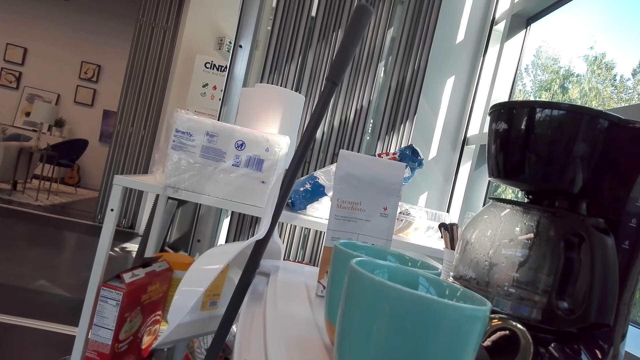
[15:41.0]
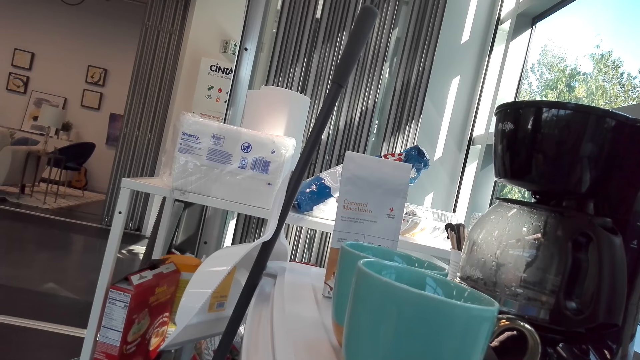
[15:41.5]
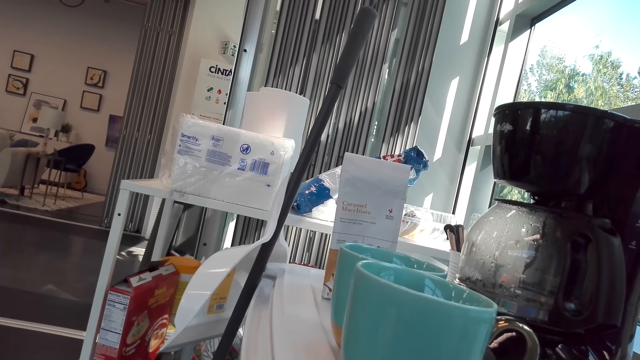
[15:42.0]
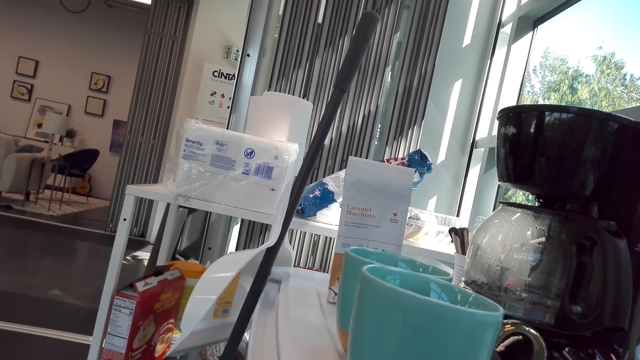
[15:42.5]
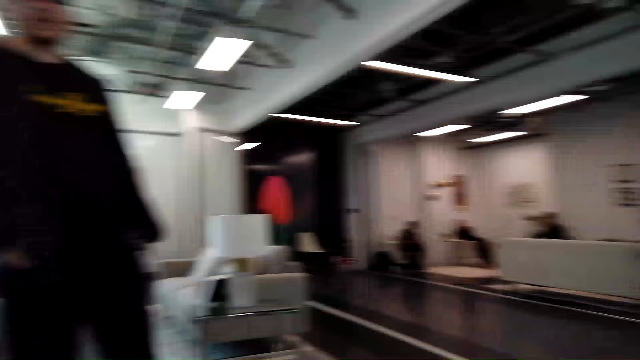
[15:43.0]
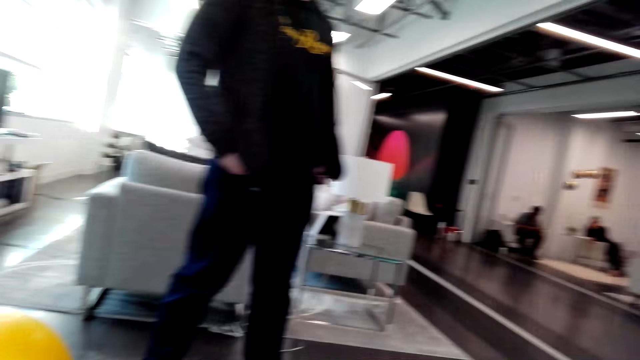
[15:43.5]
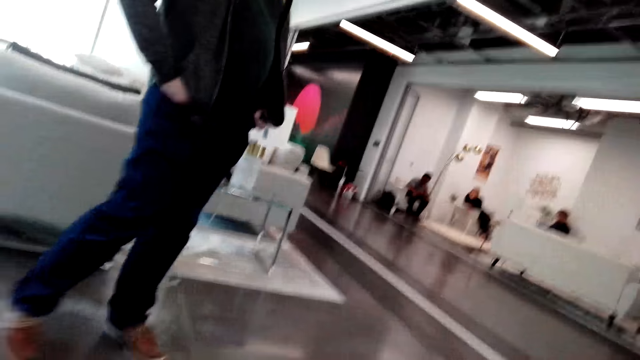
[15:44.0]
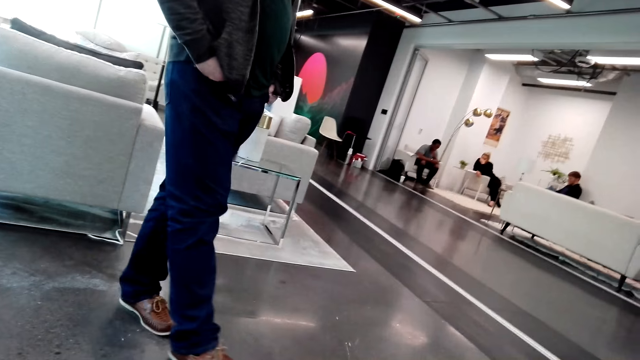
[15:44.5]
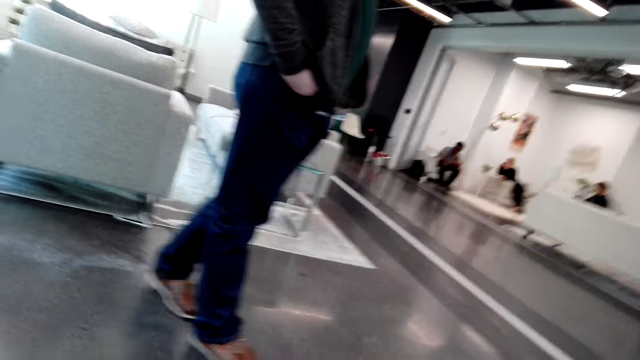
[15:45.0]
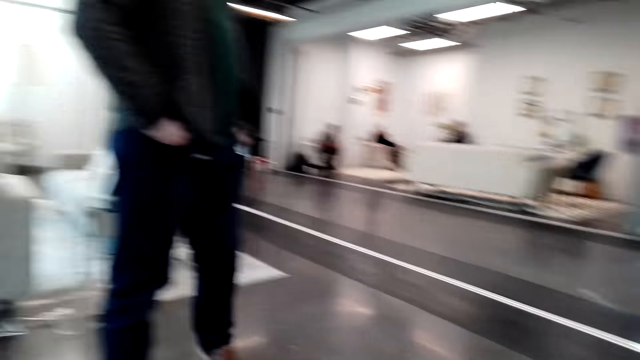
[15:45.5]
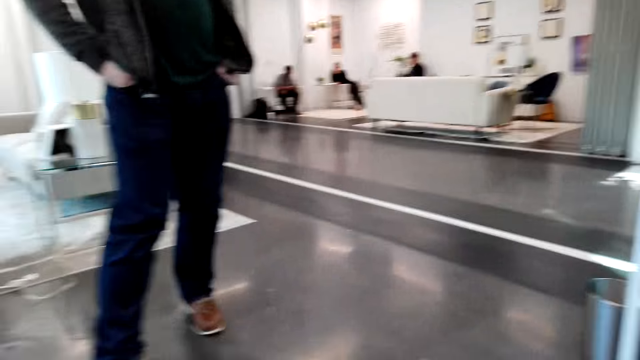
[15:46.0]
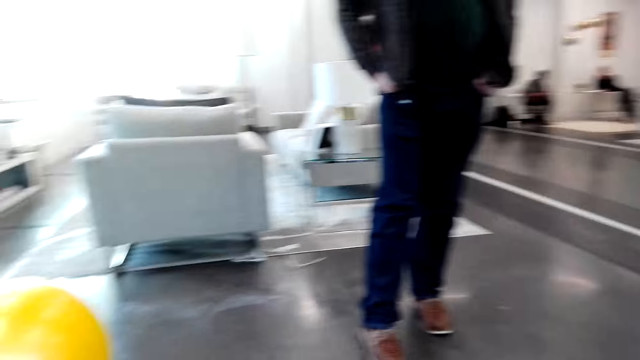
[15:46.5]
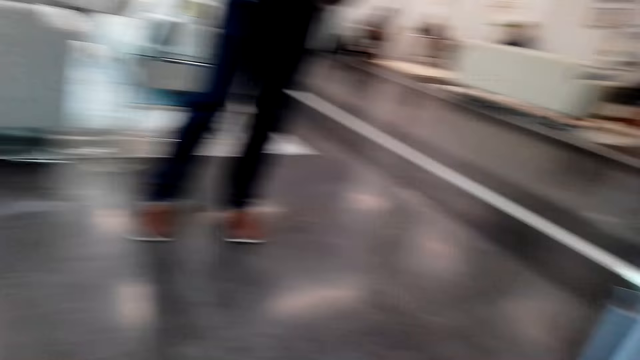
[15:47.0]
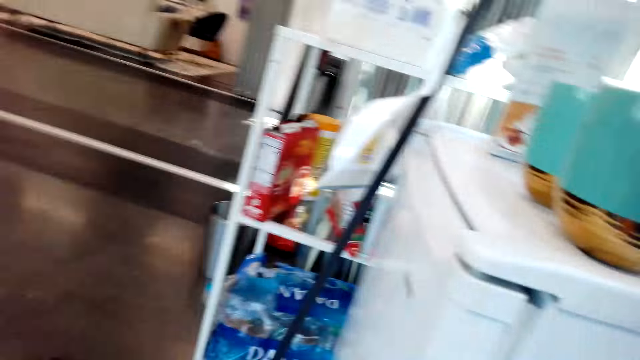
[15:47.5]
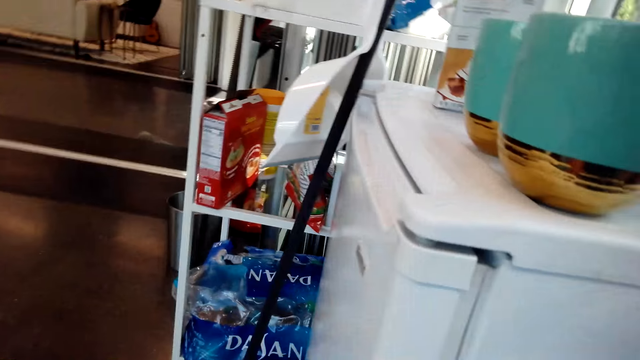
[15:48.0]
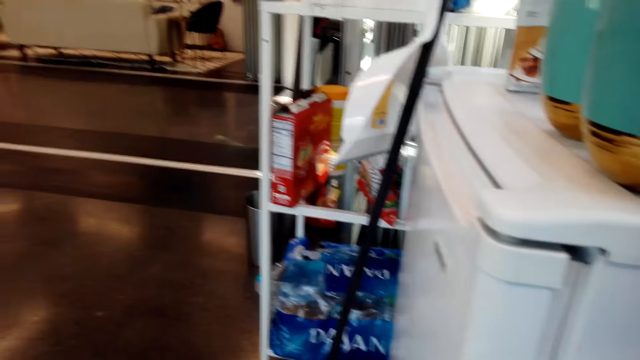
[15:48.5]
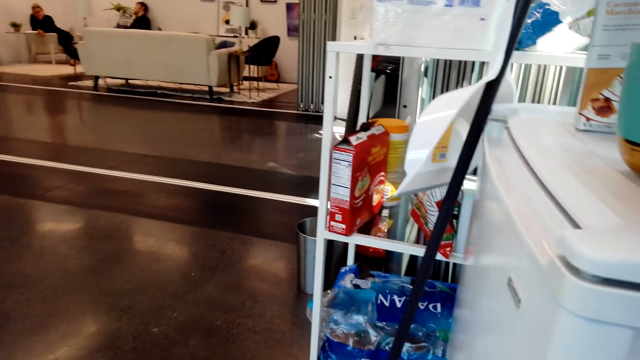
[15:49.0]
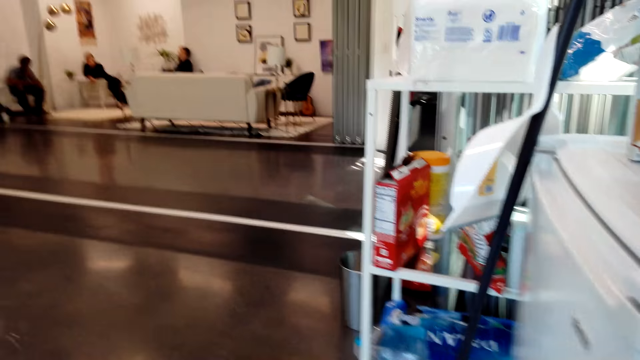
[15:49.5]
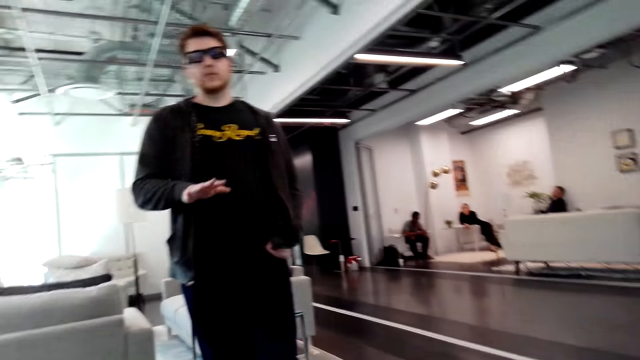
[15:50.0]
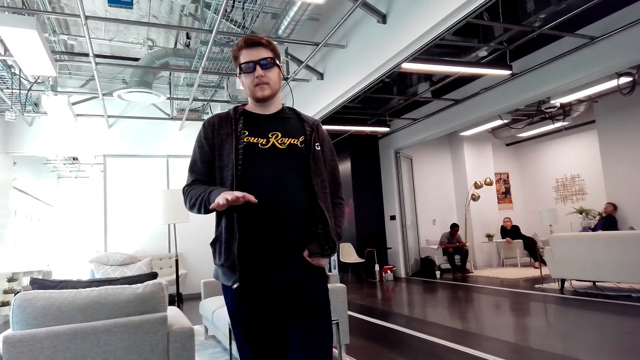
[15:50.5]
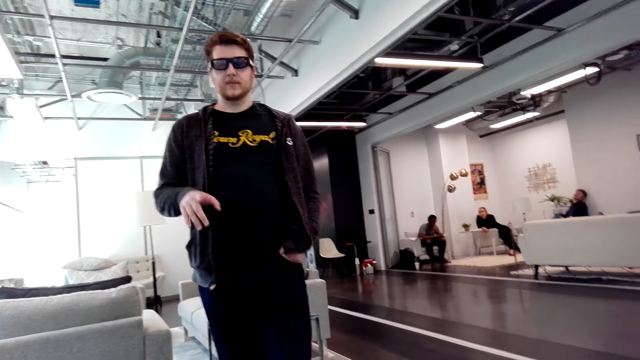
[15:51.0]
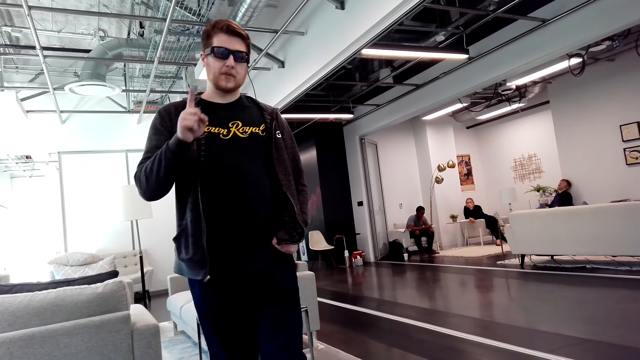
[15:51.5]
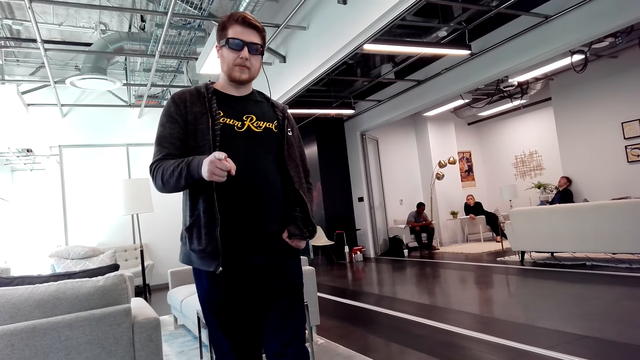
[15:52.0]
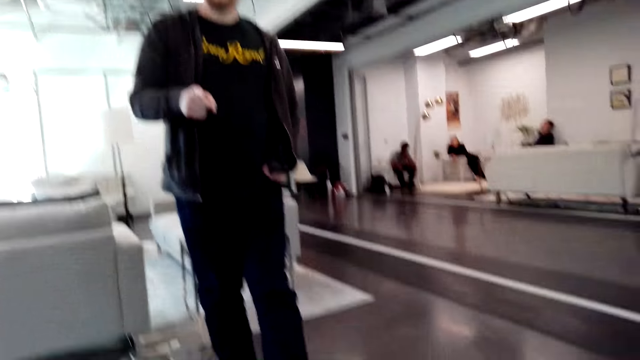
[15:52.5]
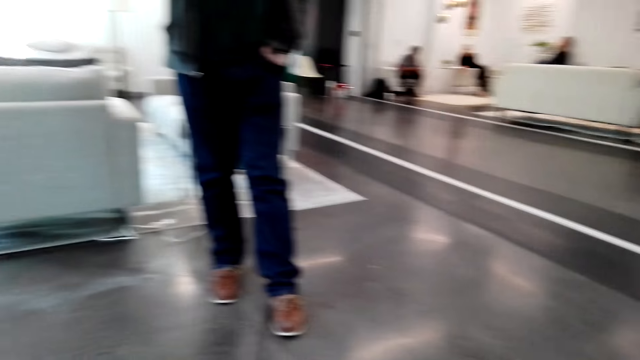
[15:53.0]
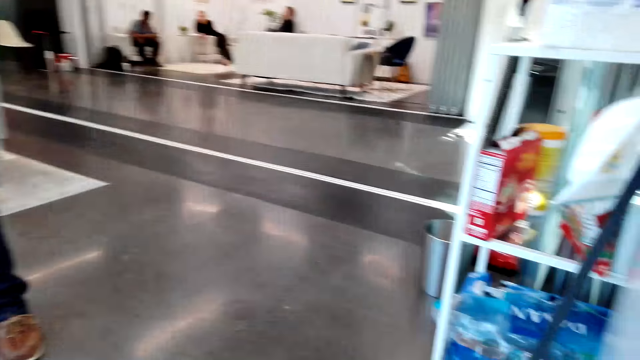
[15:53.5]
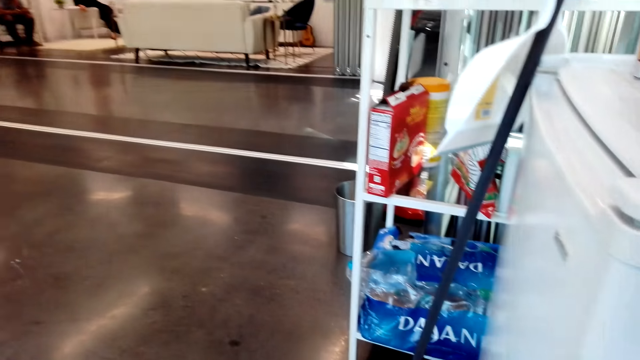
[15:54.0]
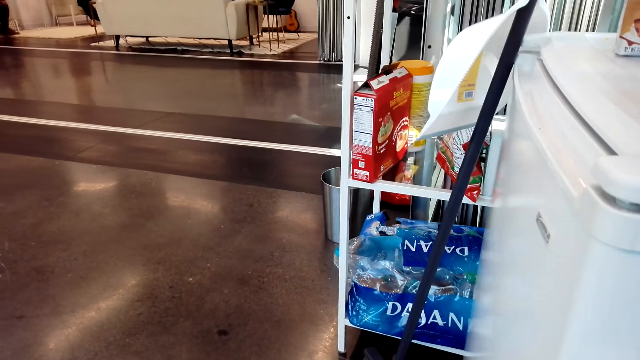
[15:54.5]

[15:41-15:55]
A man does hand gestures. The man speaks to the camera wearer.

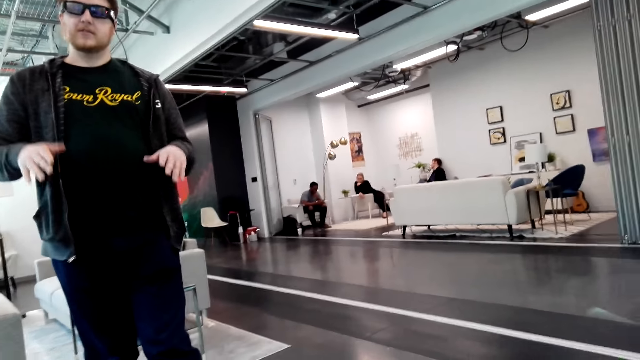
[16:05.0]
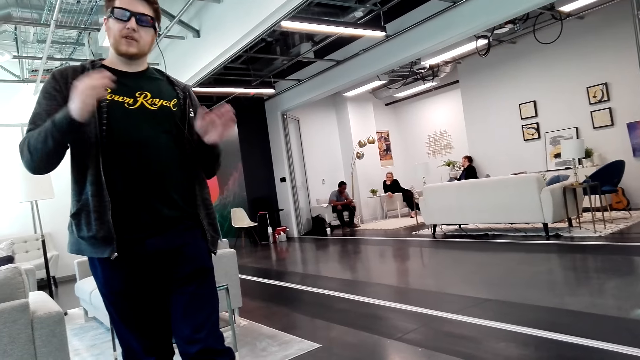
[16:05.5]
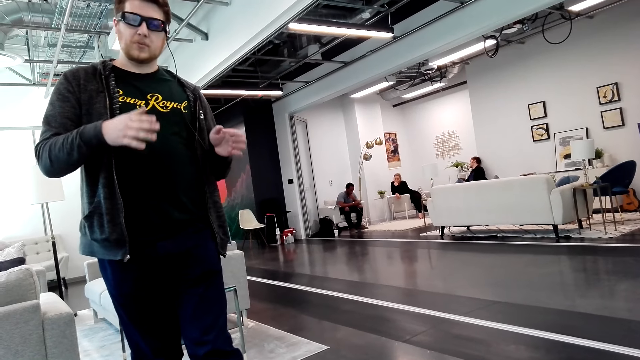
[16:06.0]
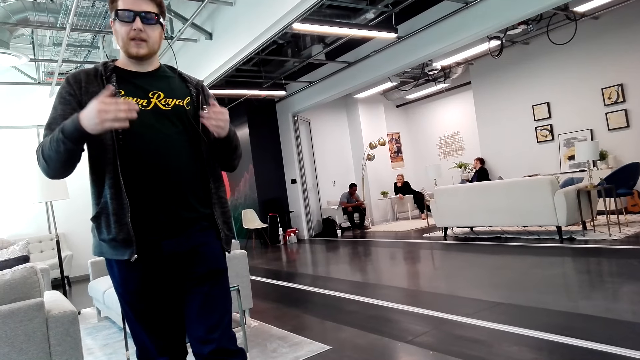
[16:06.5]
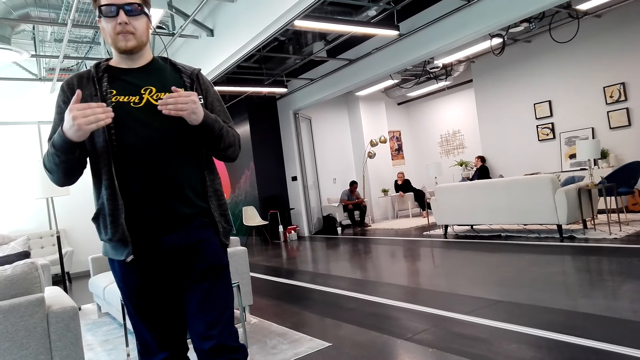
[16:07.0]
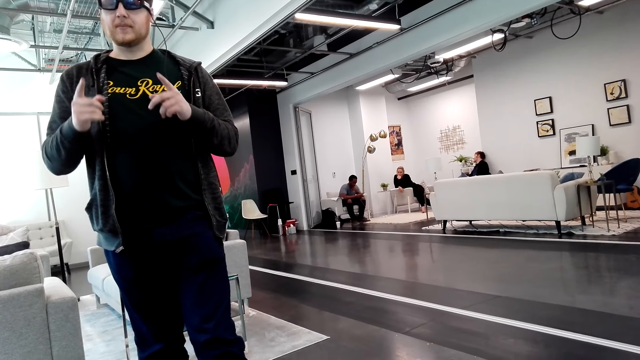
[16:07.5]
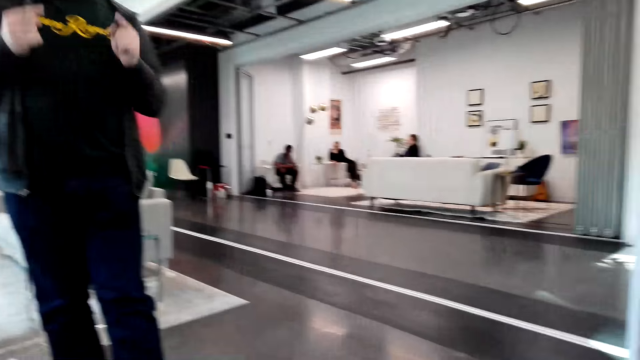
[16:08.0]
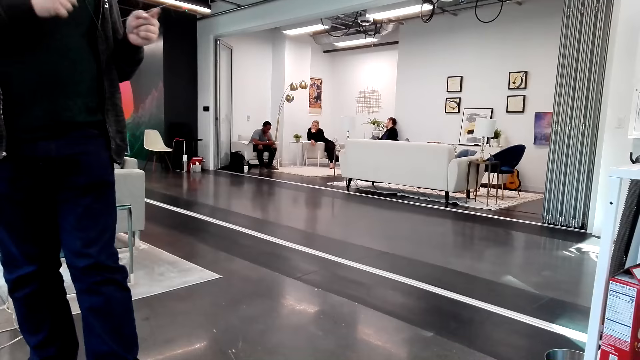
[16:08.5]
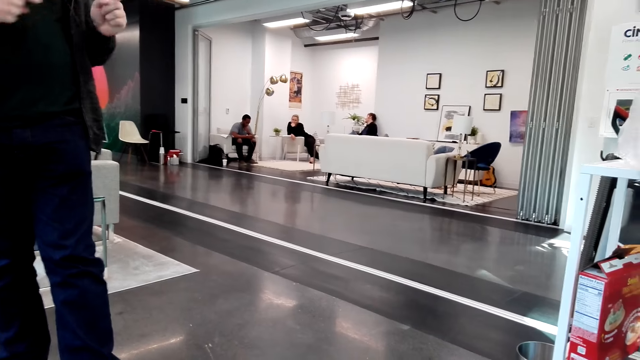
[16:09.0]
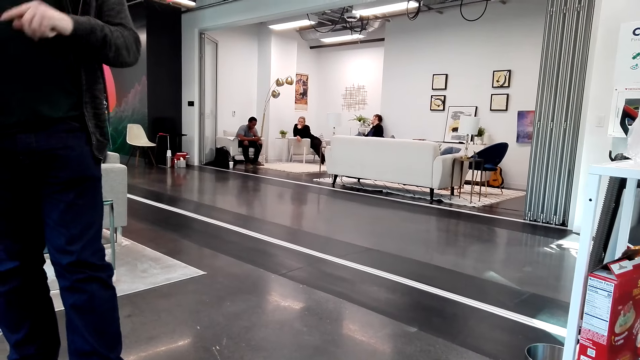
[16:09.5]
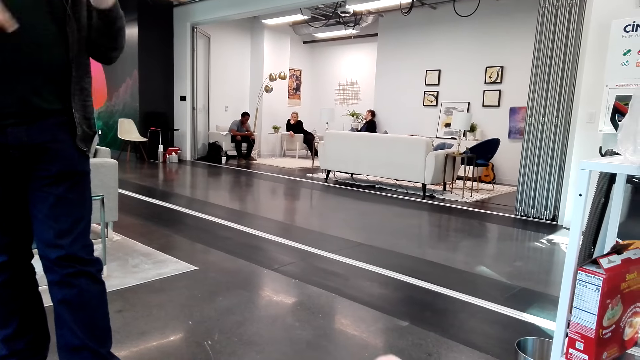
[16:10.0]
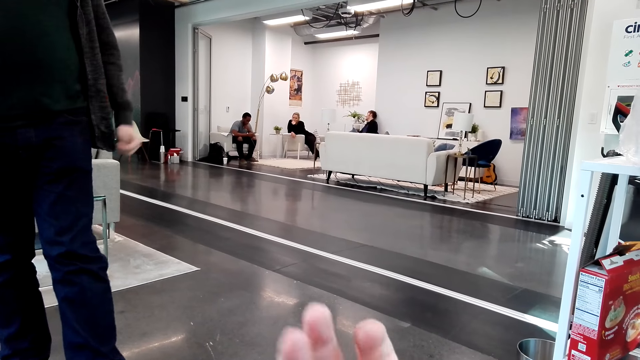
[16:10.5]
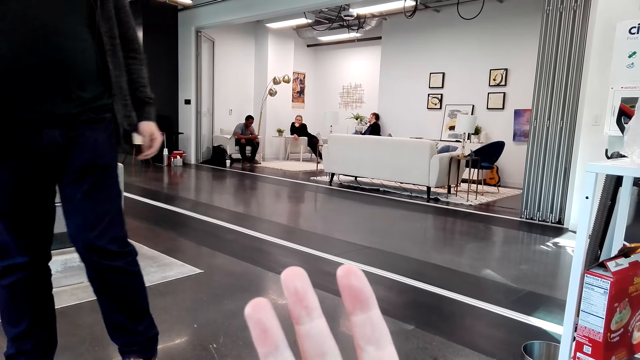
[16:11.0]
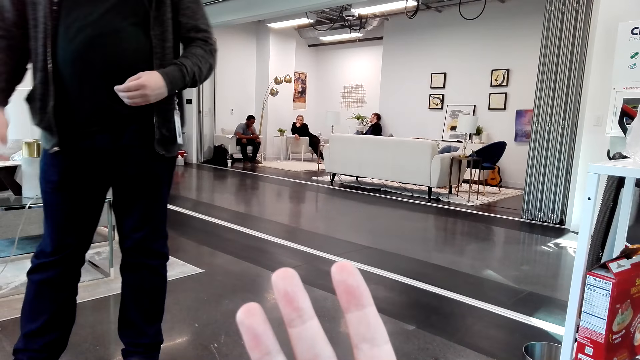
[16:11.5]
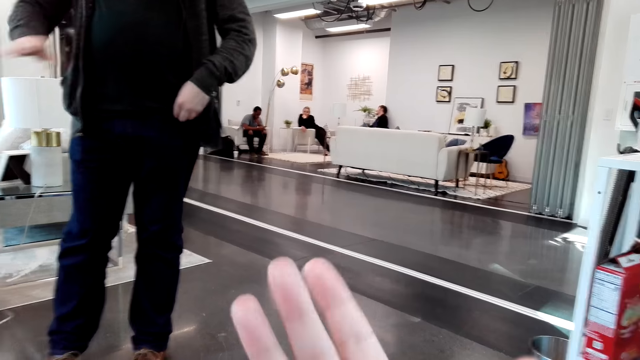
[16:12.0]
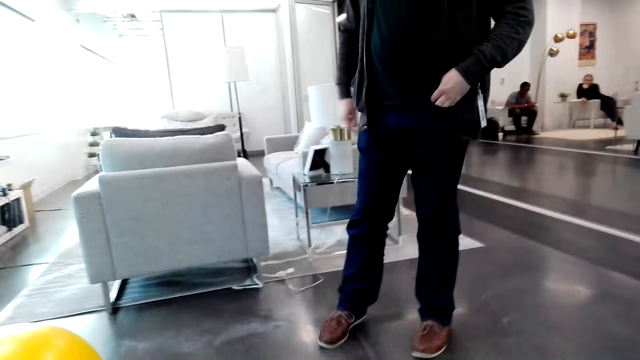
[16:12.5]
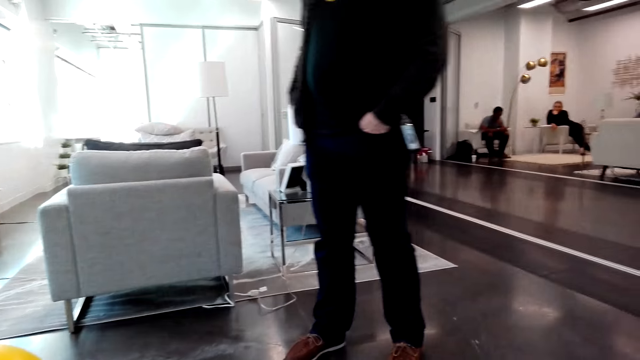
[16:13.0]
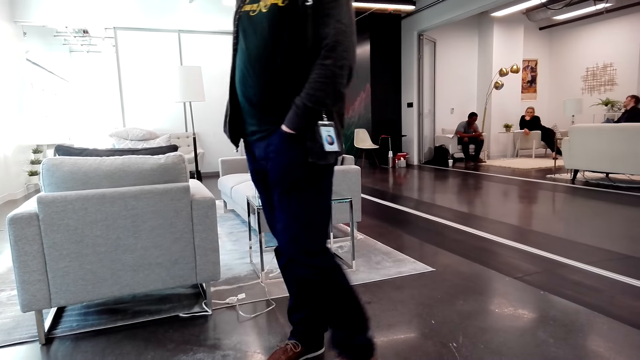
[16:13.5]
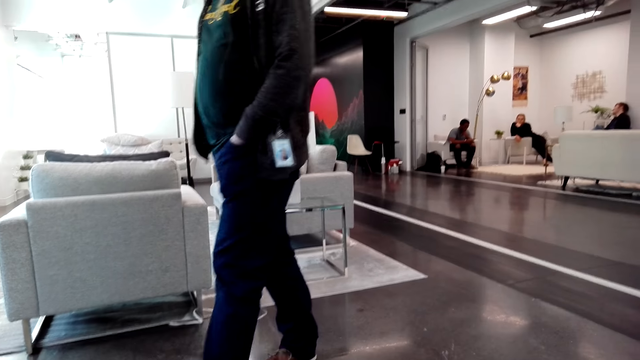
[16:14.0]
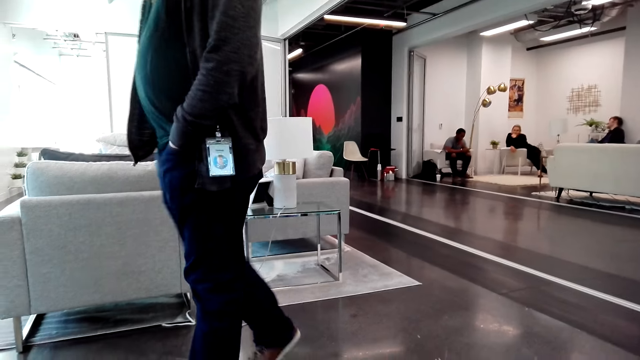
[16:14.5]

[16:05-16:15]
The camera wearer looks at his hand. A person moves around.
